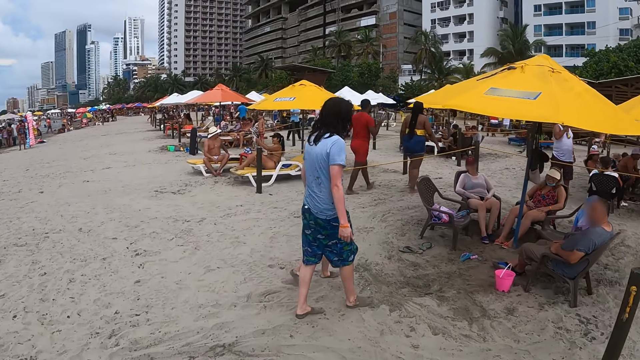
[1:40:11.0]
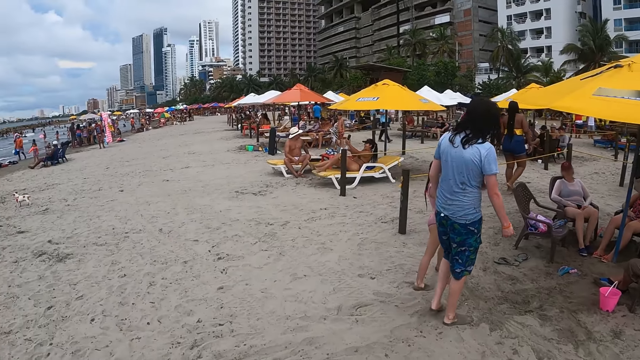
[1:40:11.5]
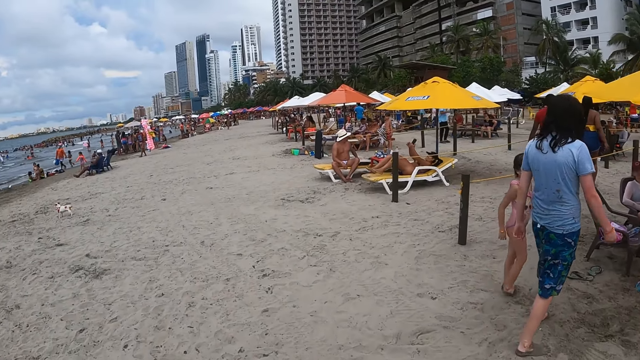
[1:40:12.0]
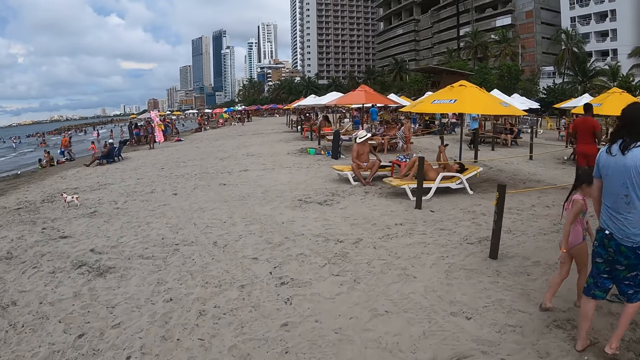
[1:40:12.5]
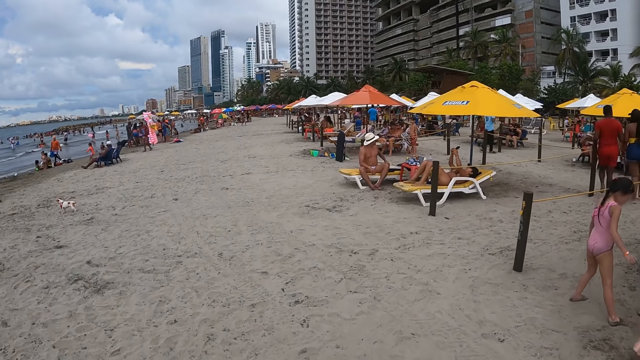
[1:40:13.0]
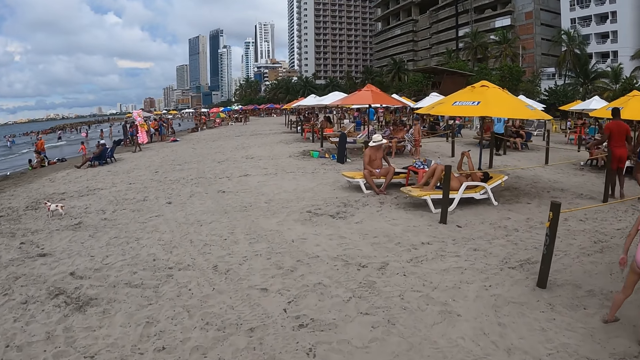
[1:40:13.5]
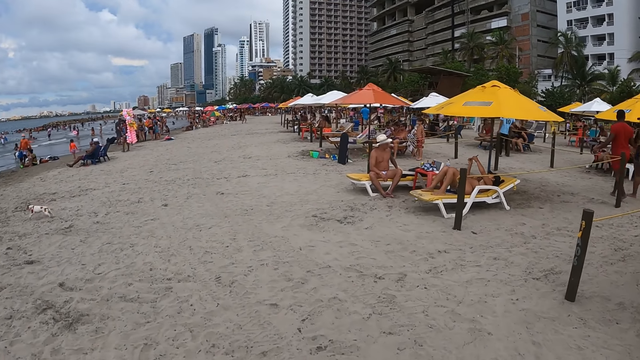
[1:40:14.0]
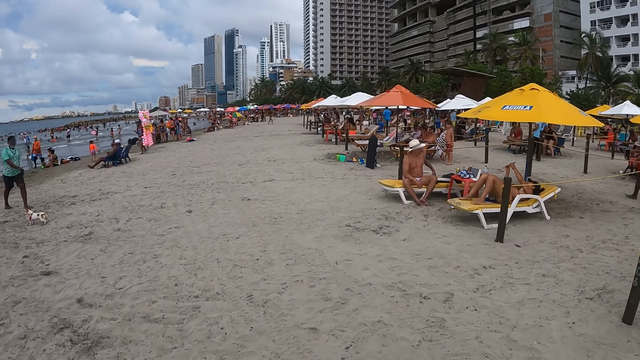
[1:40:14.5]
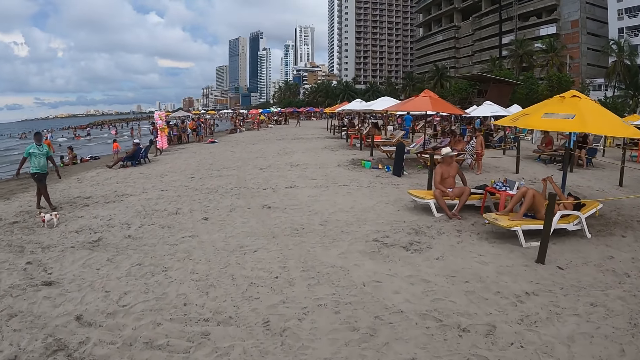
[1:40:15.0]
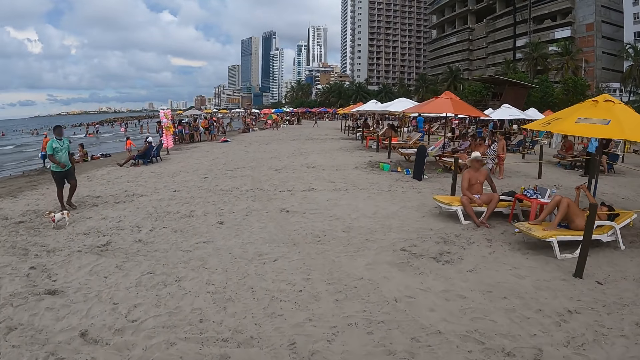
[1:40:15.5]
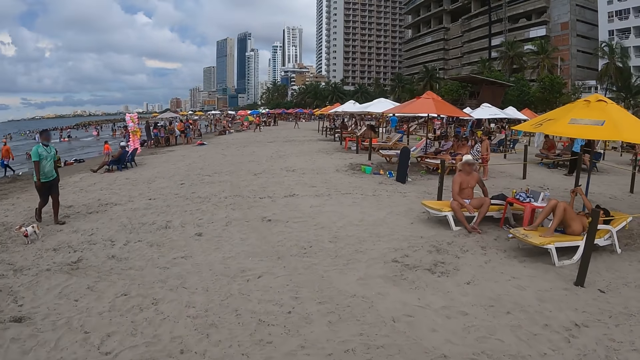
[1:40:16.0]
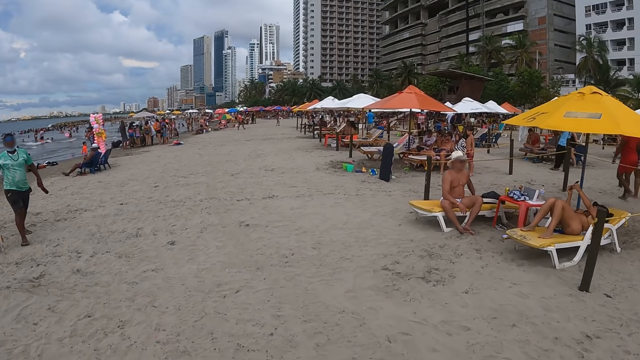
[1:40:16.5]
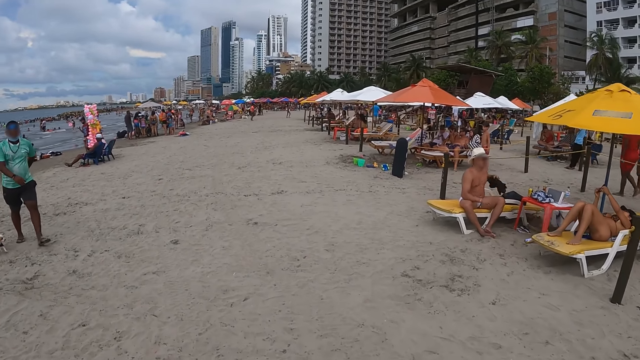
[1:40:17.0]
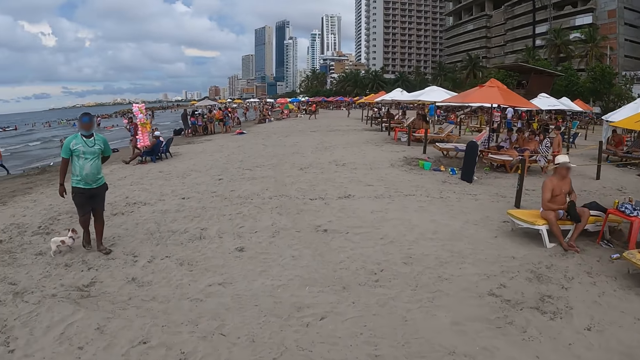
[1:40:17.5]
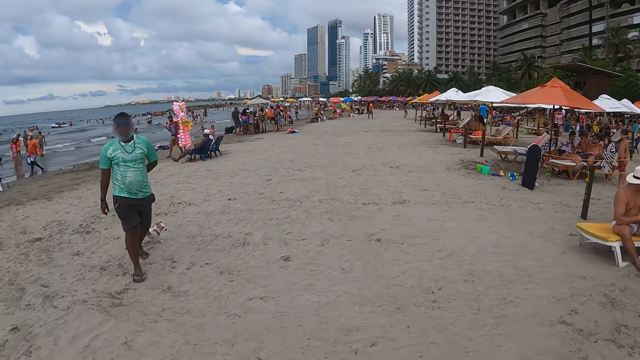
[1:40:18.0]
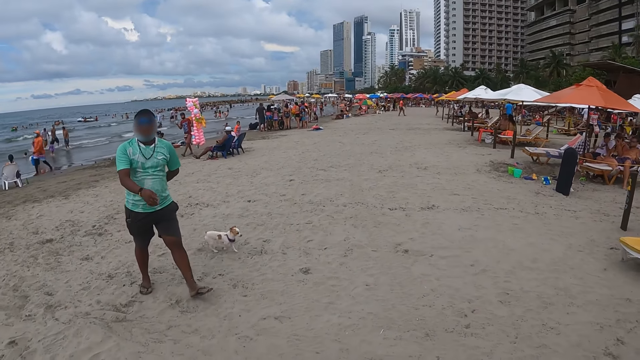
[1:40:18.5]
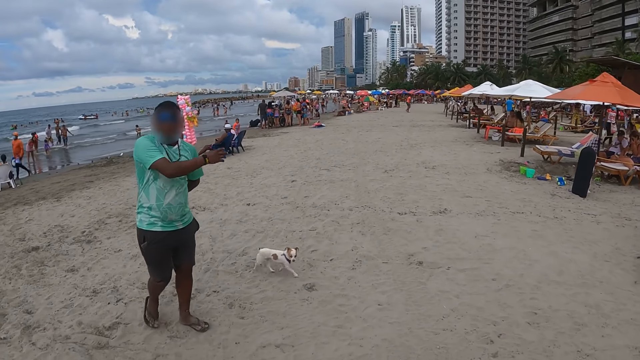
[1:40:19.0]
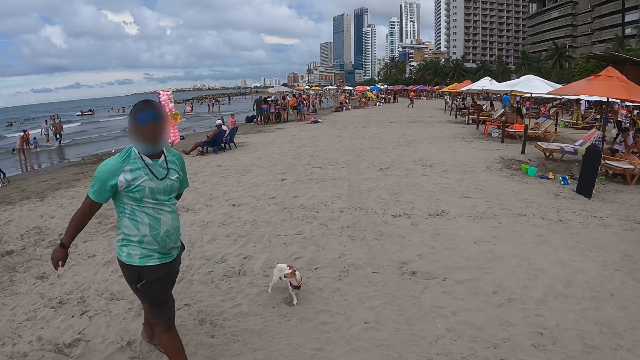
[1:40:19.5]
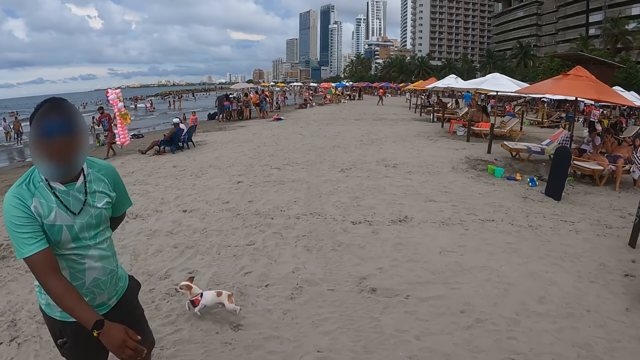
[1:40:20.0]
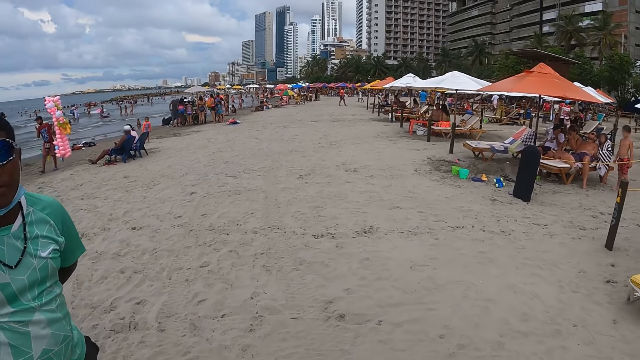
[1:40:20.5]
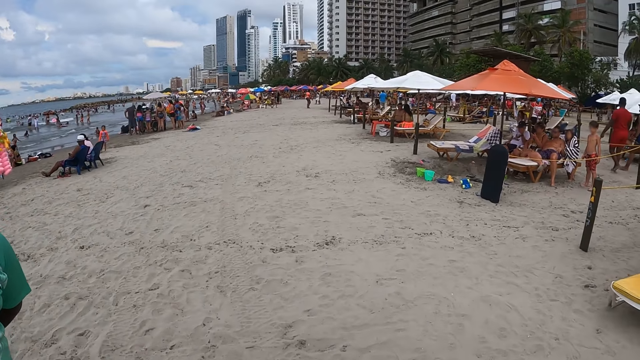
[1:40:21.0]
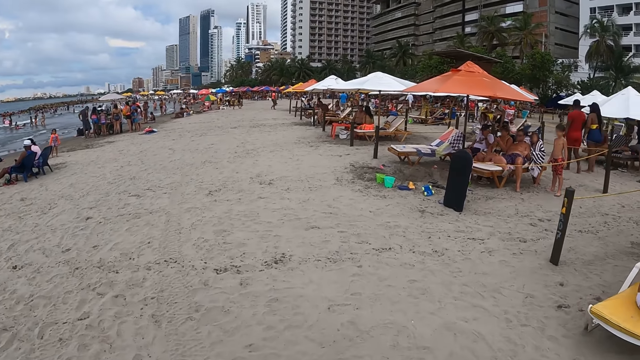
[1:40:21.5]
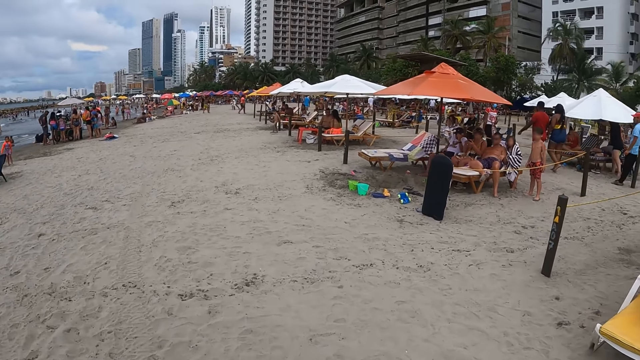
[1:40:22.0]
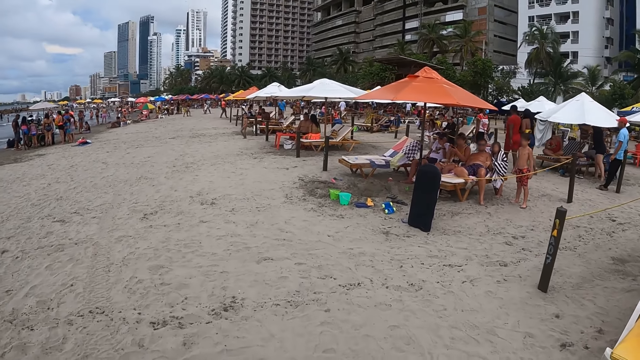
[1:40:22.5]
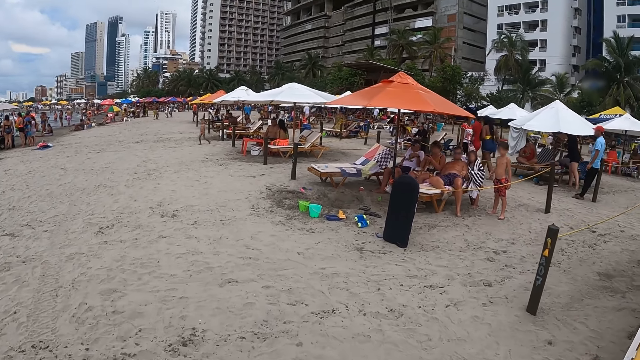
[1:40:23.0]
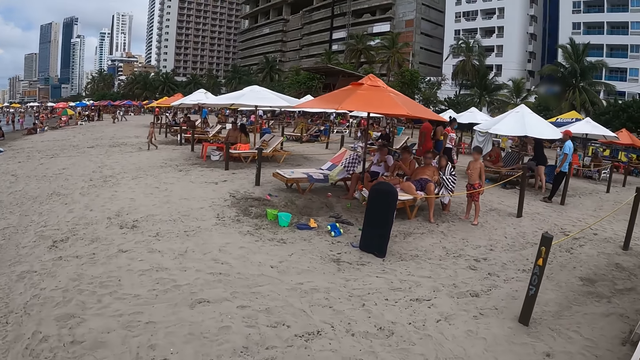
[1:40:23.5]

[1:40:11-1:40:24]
The camera wearer looks around and walks around. A person walks around. The person moves a hand. The person moves a hand down. The camera wearer walks around.

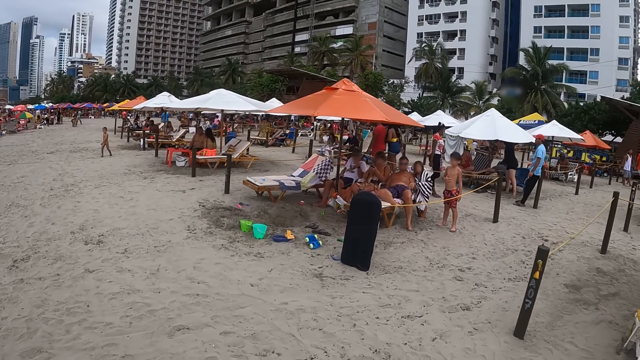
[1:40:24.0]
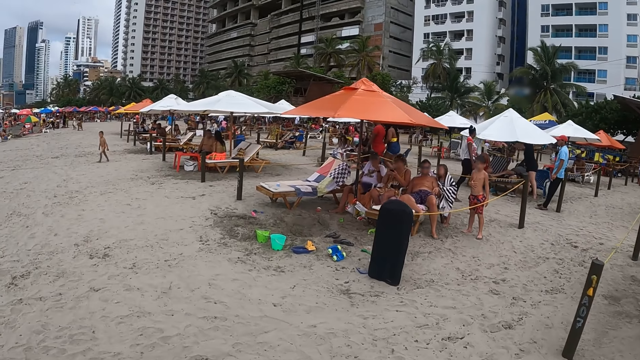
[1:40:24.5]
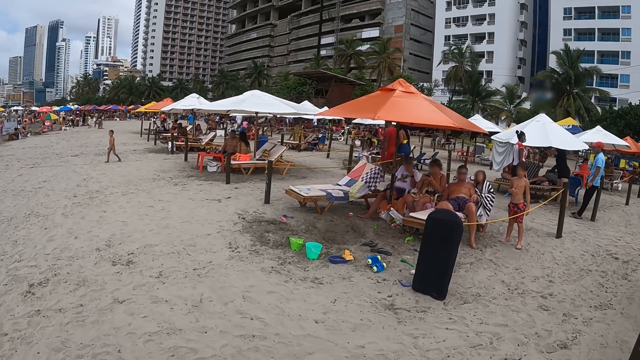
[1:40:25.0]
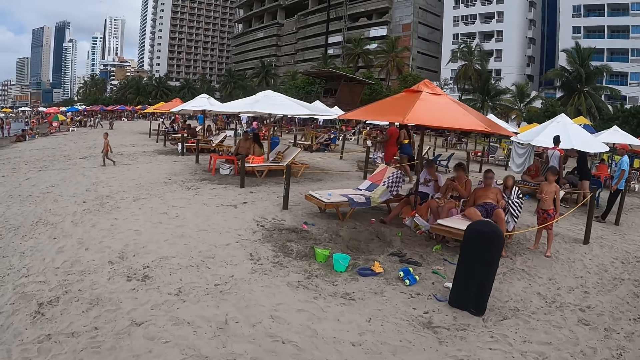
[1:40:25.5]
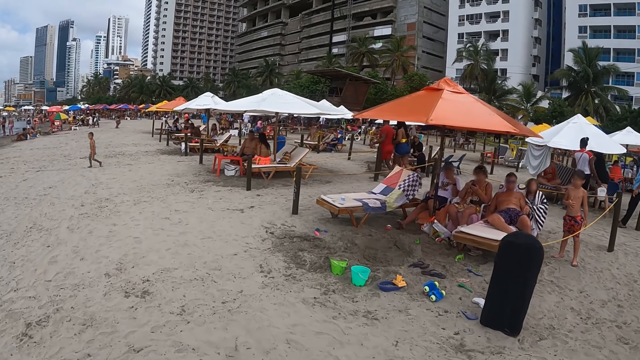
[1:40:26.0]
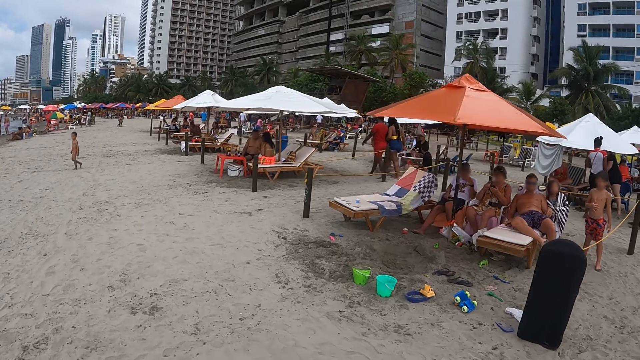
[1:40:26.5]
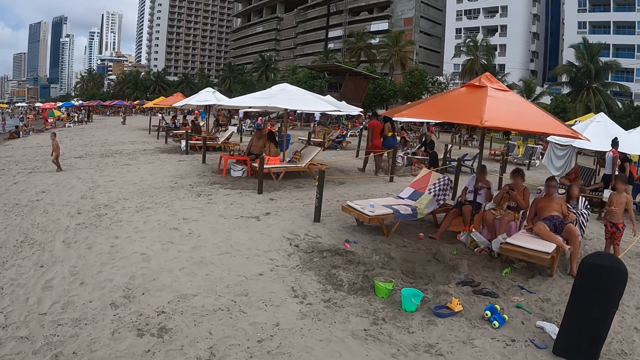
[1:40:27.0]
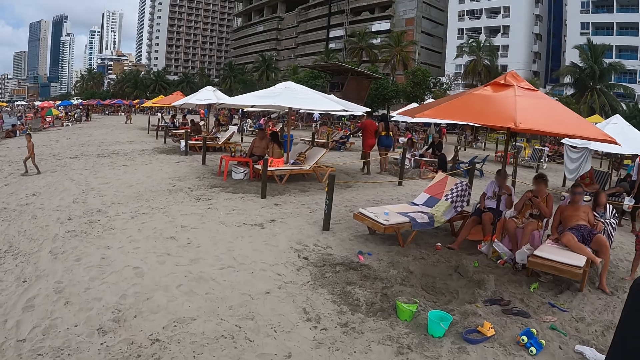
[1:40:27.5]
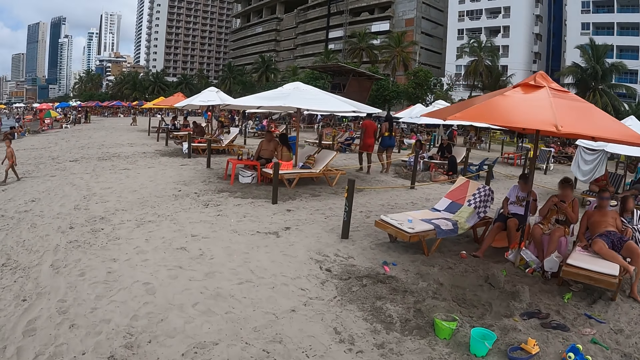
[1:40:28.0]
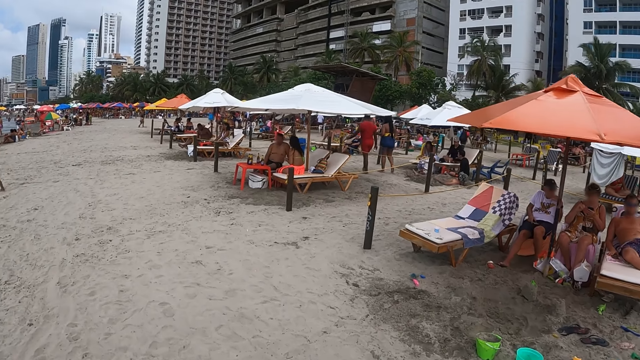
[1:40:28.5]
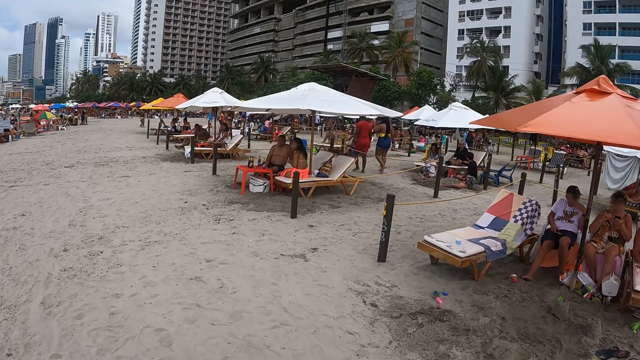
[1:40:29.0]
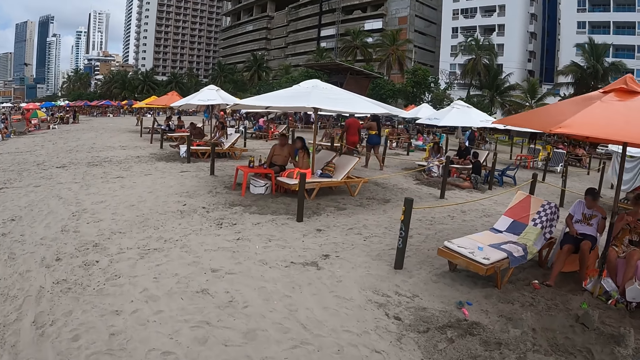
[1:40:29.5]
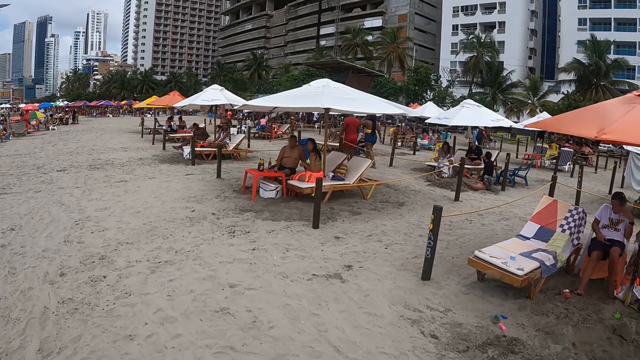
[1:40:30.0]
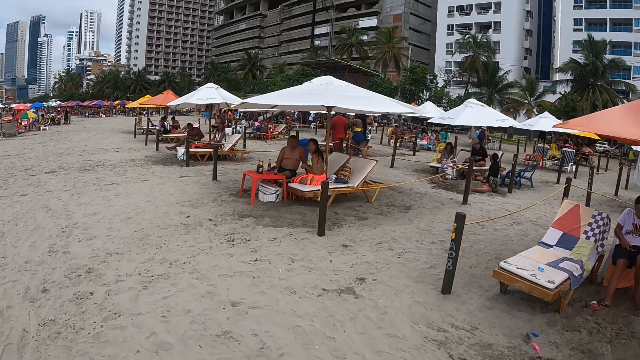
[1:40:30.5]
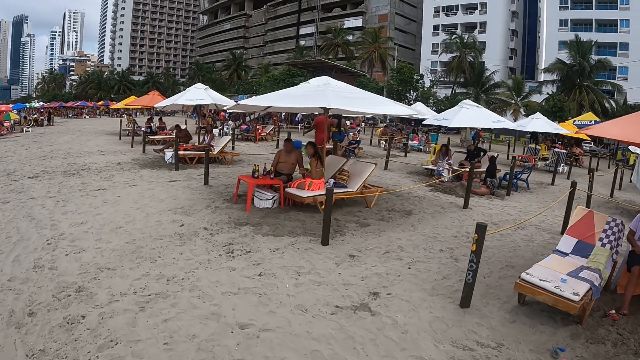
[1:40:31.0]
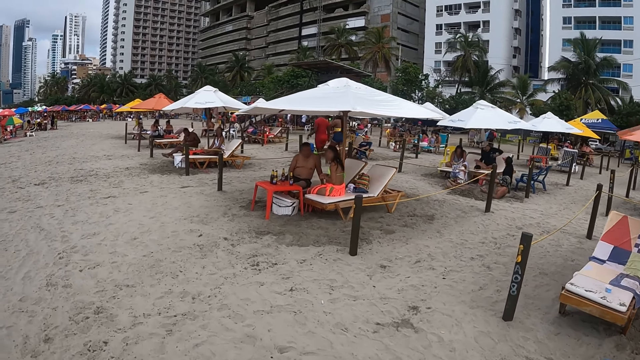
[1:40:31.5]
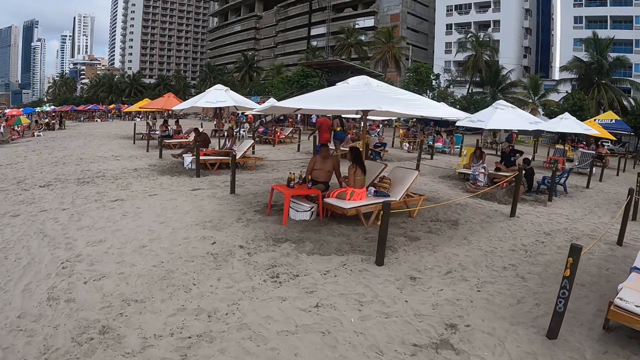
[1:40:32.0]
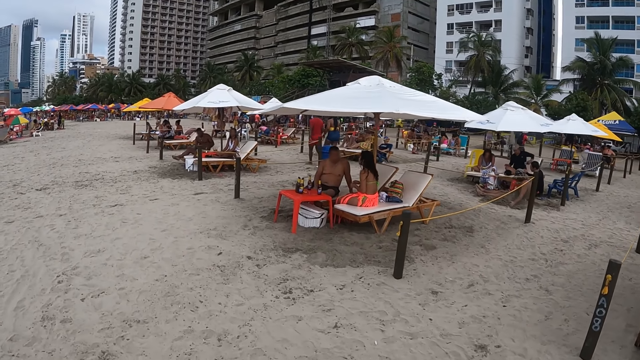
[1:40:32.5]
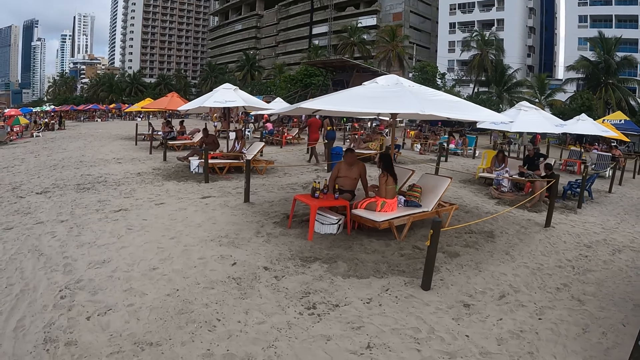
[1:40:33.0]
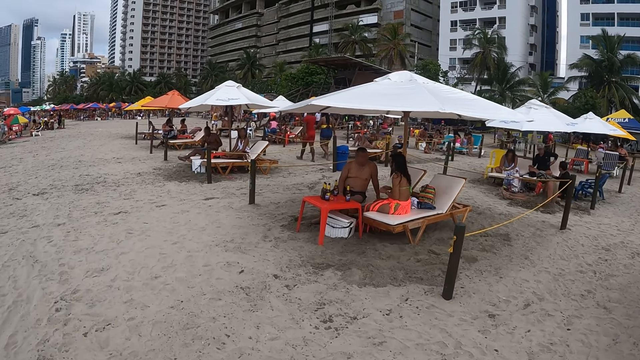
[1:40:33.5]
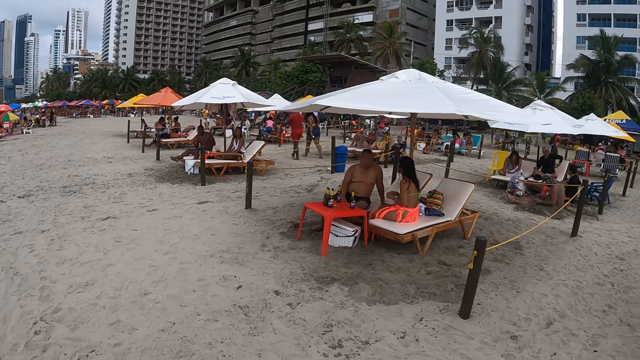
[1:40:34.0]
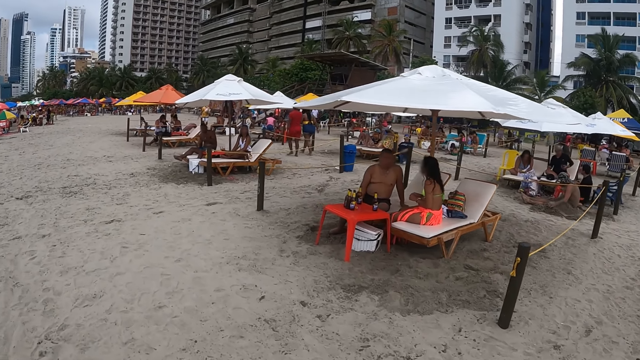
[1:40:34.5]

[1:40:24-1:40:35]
The camera wearer looks around and walks around.
